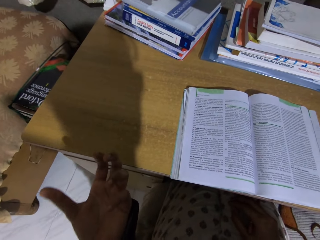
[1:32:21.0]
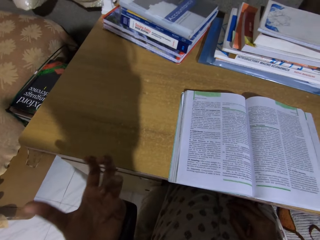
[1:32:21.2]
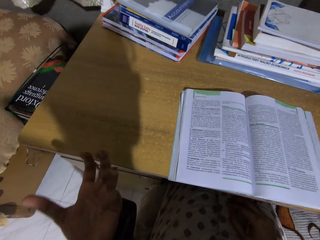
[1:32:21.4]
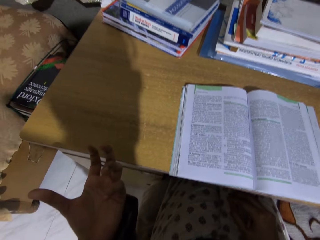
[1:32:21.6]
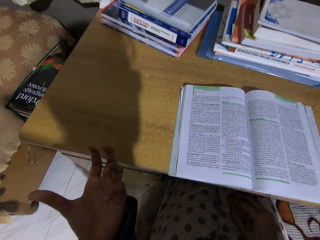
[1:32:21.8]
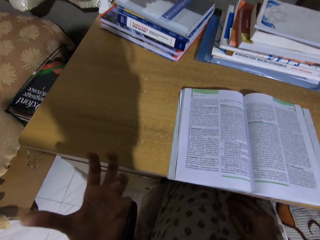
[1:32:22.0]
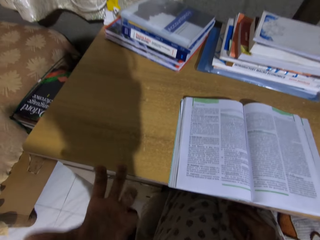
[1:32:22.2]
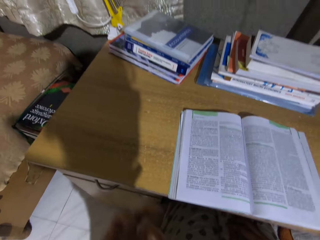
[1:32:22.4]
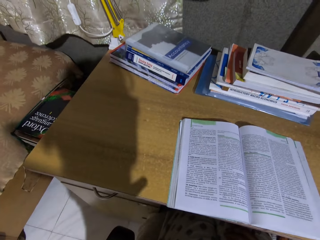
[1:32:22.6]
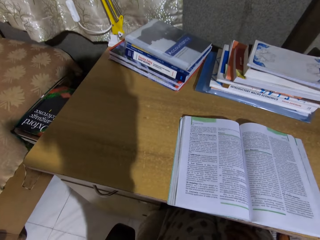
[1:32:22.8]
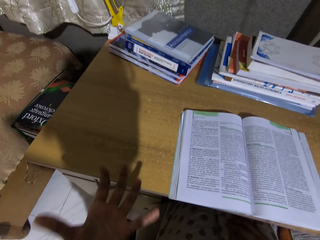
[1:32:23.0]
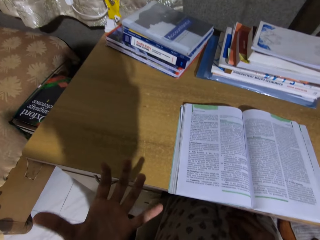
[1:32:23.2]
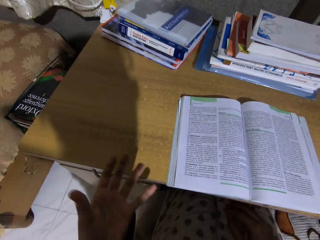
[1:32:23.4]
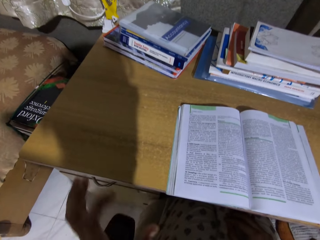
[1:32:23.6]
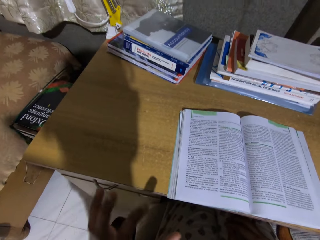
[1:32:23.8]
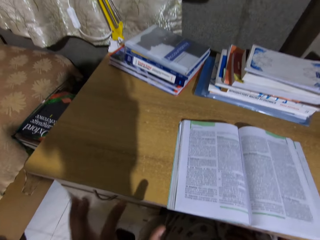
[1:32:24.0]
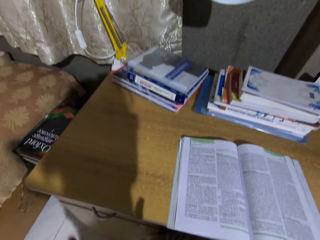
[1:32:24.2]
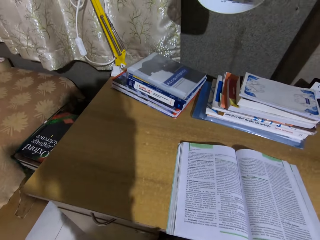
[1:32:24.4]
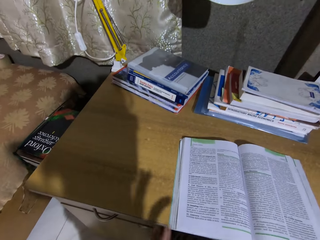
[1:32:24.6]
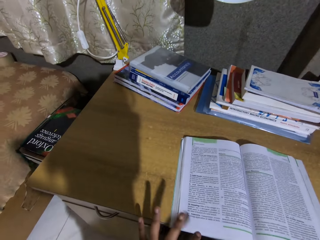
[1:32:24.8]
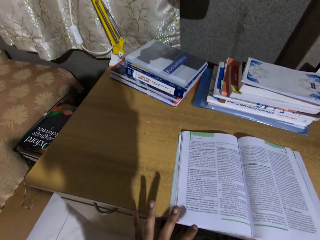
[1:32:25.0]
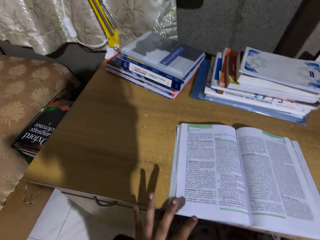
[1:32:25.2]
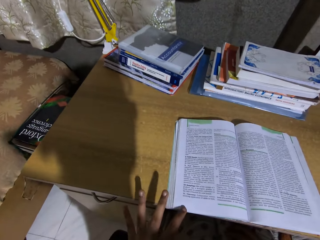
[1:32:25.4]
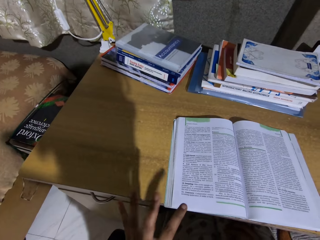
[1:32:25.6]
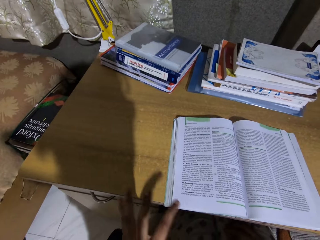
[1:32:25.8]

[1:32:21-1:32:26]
The camera wearer reads the book.

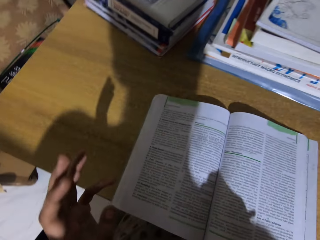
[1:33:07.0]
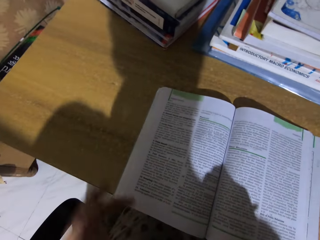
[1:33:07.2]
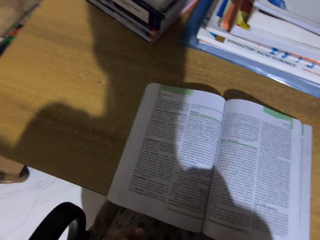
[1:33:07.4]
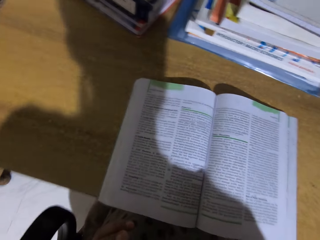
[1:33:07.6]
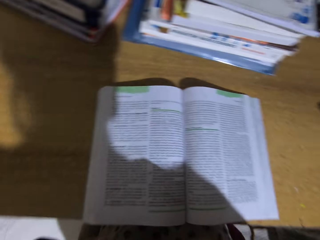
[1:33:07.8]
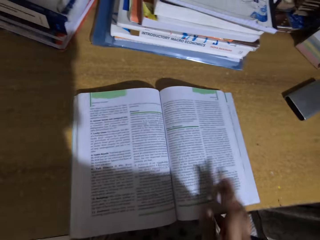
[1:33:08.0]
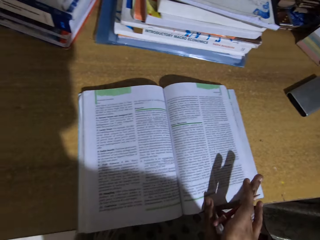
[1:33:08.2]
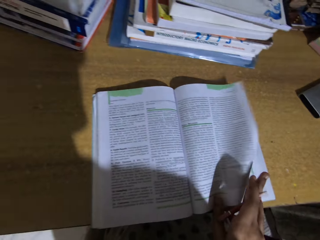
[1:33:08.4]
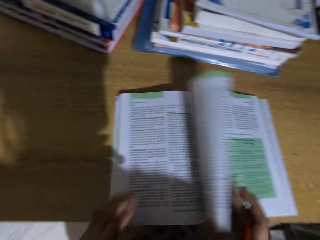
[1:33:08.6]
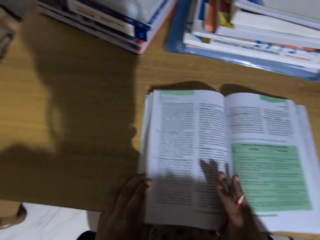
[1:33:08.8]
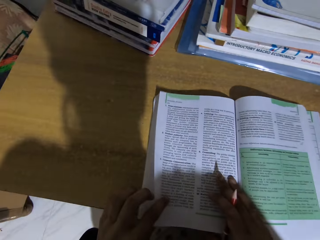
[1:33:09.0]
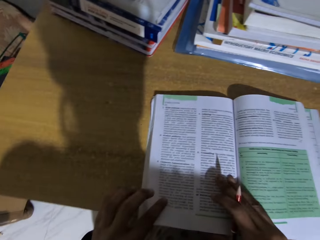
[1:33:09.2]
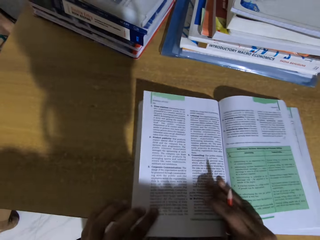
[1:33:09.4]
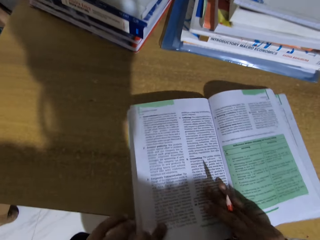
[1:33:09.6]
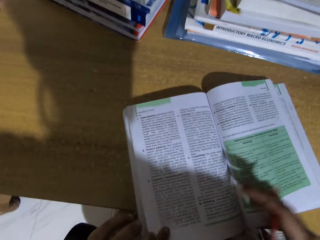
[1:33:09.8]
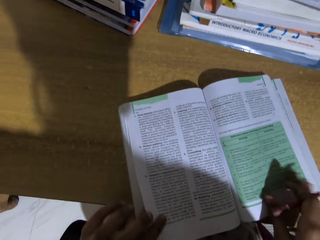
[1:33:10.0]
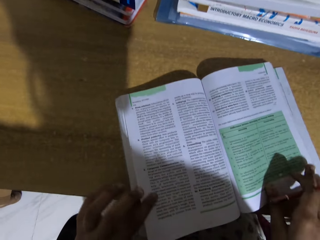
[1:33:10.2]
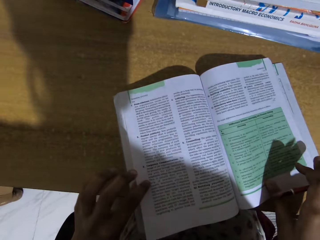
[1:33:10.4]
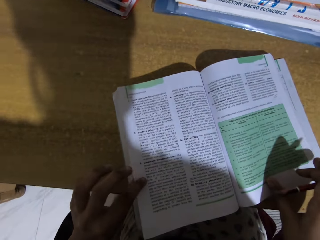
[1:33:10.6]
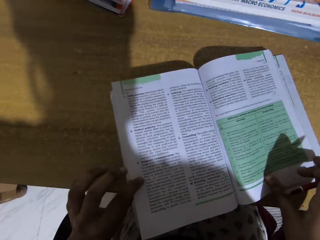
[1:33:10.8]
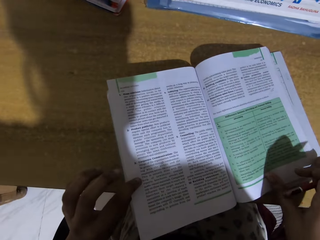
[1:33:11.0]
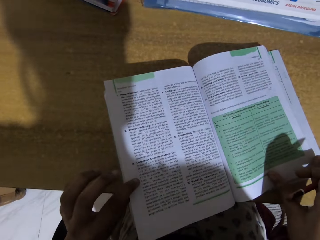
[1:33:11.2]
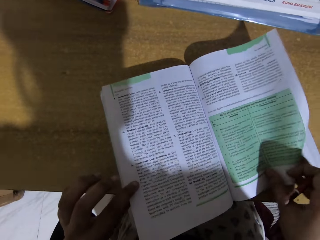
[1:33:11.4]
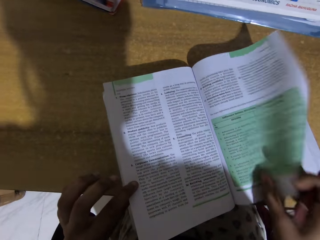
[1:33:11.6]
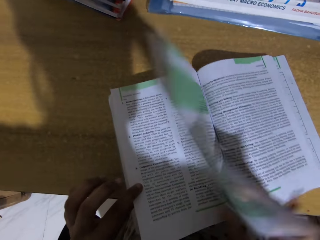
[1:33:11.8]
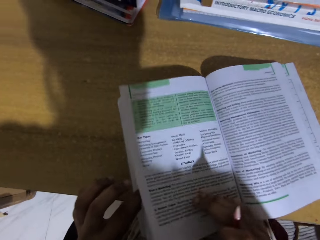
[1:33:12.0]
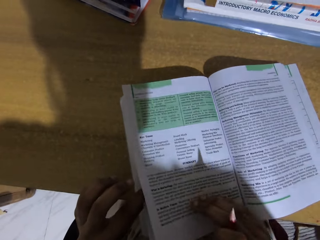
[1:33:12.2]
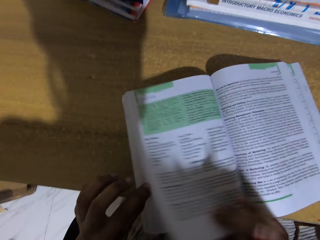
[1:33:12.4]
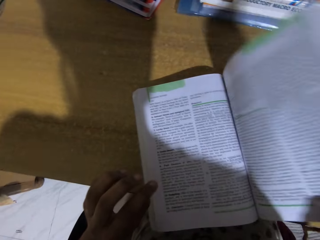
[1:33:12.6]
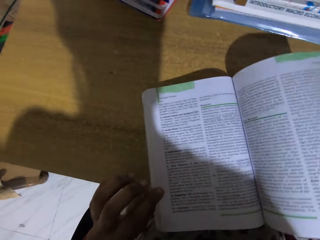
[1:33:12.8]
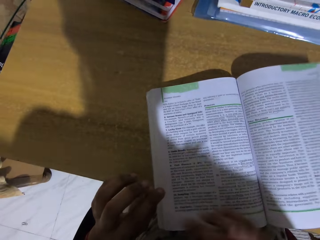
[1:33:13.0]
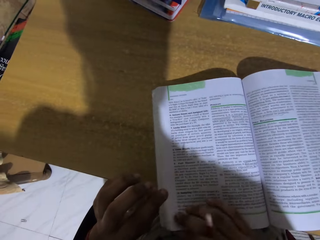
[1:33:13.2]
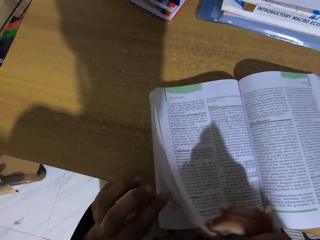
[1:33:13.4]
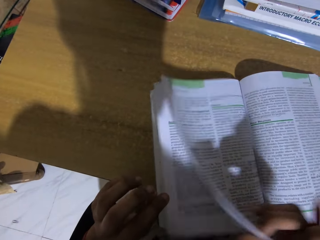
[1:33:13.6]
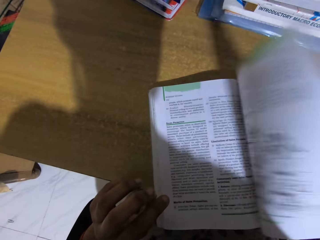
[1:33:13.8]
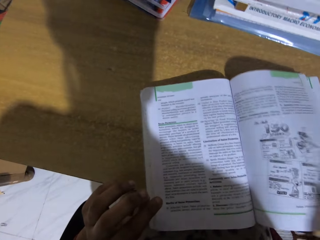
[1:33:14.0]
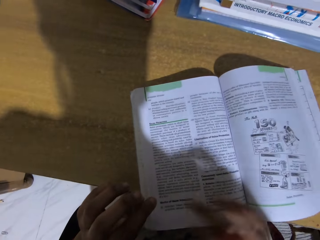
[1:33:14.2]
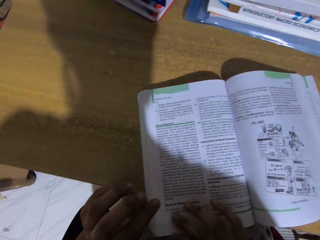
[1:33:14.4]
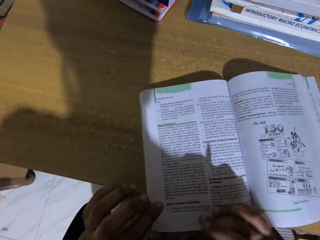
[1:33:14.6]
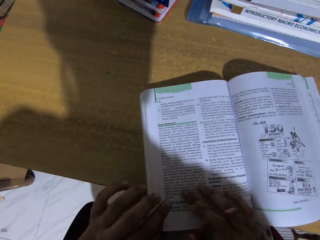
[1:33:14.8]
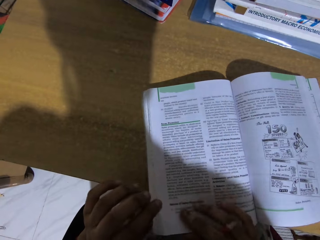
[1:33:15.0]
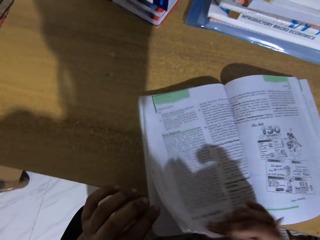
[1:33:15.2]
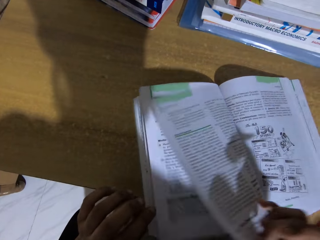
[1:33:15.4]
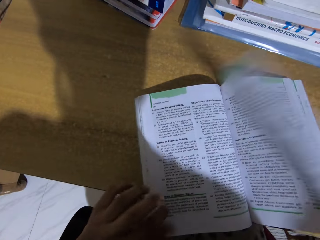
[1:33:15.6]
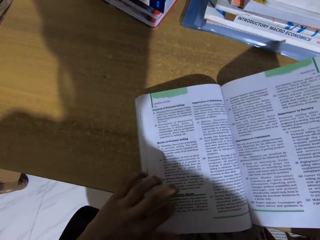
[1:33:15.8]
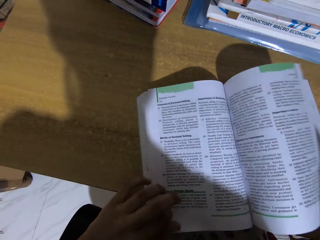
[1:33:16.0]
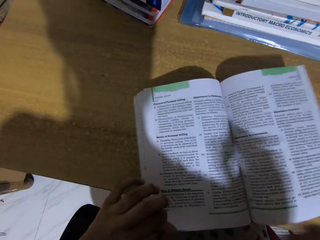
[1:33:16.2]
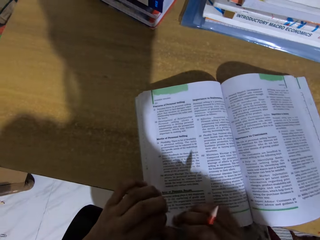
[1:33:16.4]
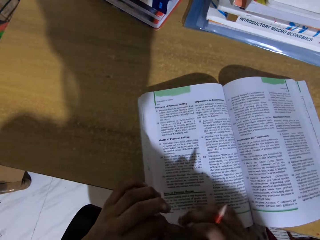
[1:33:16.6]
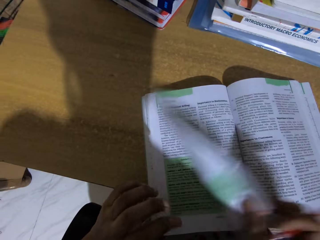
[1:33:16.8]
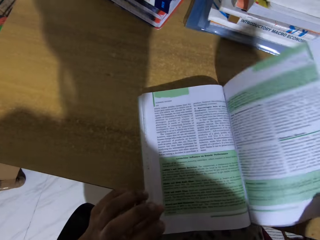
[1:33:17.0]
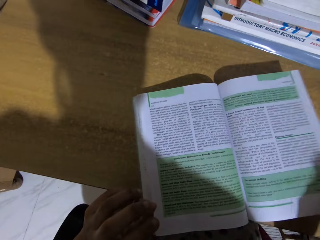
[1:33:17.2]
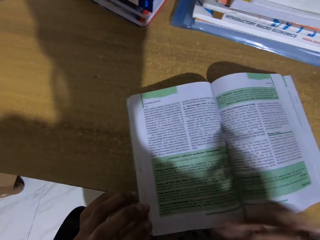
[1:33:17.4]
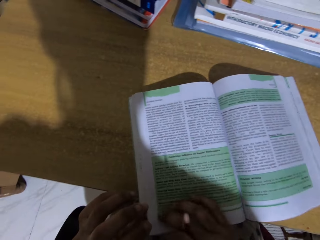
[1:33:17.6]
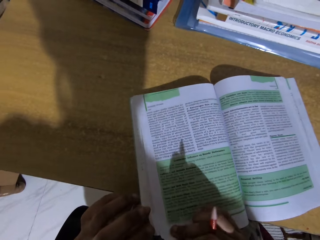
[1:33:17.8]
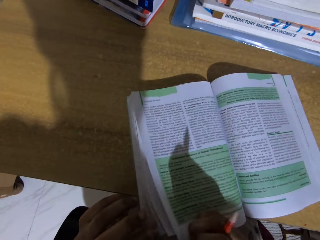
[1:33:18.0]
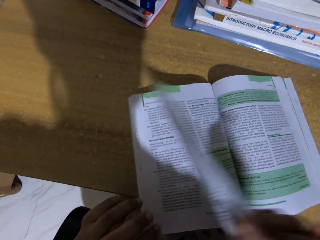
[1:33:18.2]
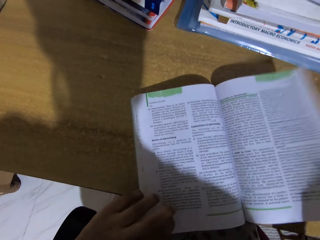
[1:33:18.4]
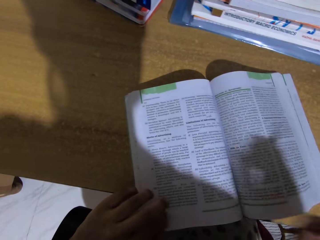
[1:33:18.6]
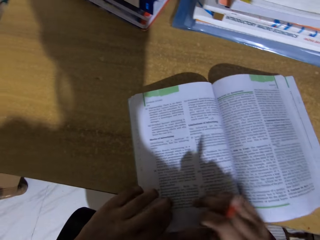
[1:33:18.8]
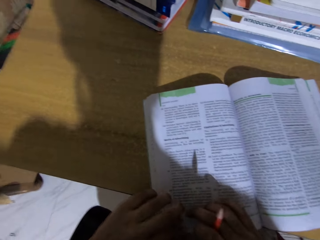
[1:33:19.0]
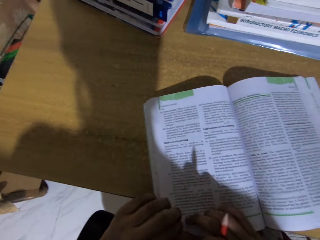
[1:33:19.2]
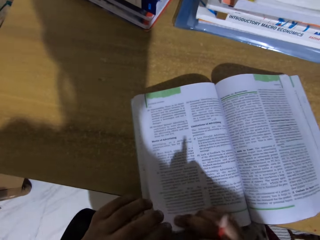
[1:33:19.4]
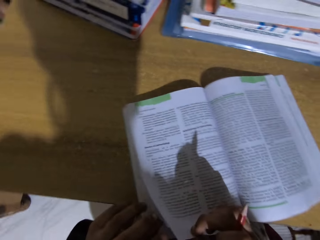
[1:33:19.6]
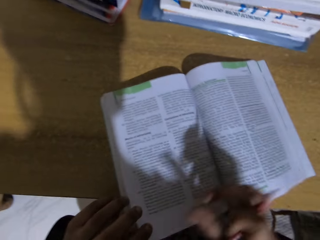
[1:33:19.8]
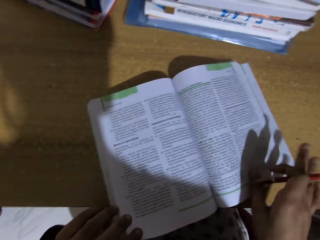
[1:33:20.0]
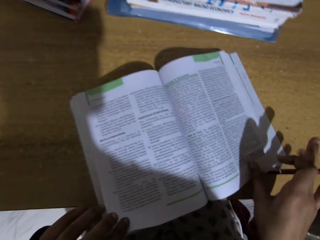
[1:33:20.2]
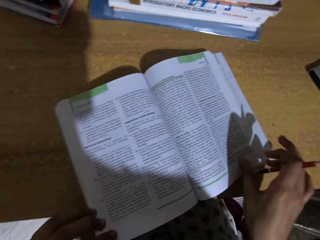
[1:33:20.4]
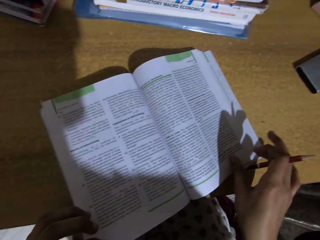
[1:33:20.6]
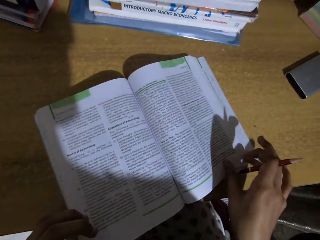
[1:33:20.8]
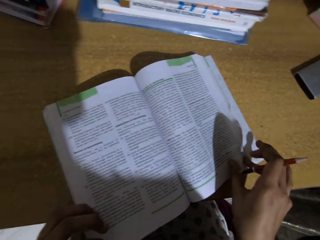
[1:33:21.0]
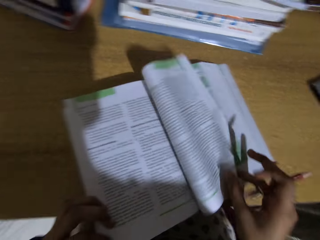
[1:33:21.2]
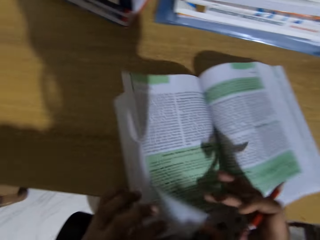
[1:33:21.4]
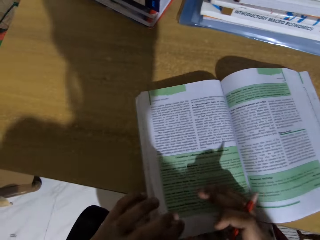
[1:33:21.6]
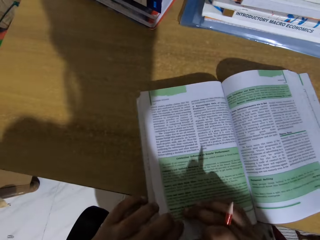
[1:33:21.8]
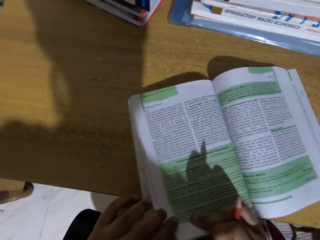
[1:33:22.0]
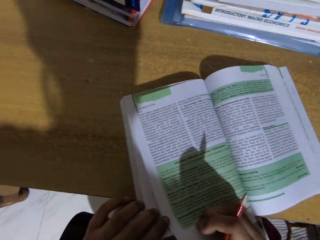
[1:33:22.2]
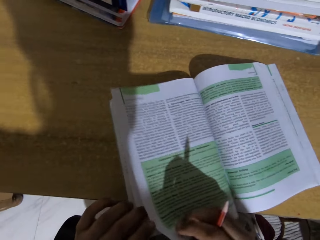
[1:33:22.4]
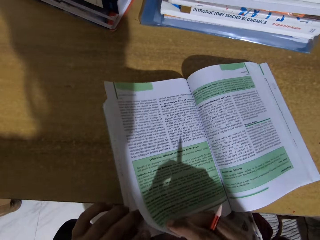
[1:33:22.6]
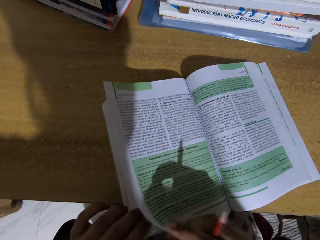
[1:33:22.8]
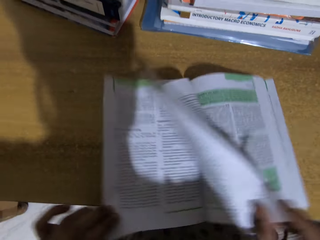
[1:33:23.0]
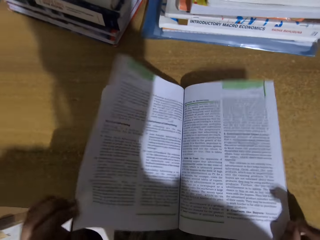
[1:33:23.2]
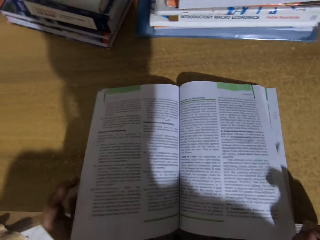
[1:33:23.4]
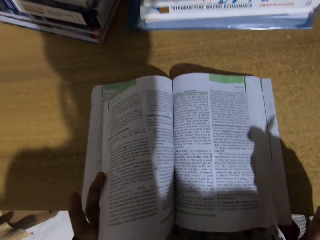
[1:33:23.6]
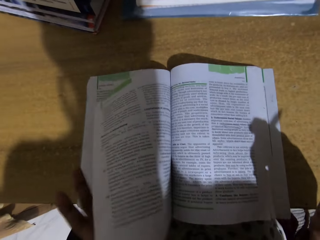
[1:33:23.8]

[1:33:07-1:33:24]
The camera wearer flips to another page. They read the book. They flip to another page.
